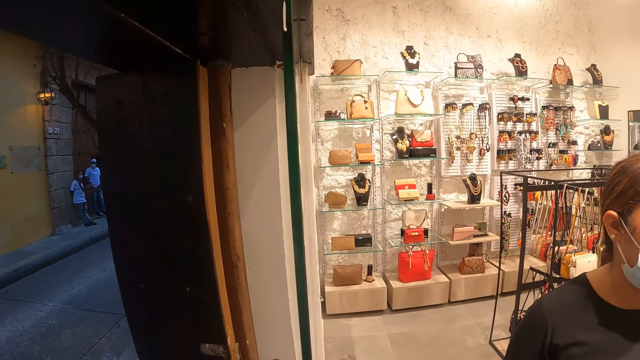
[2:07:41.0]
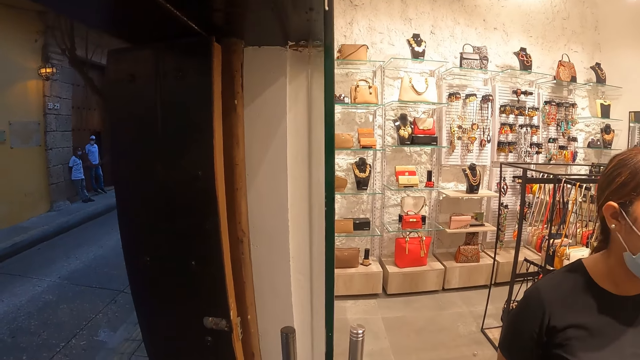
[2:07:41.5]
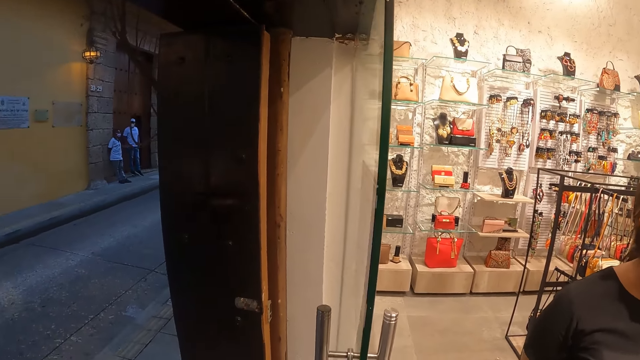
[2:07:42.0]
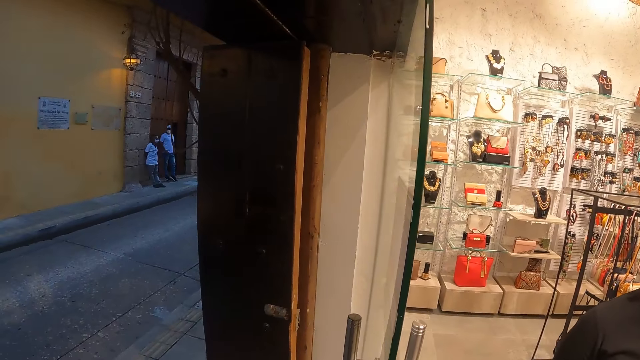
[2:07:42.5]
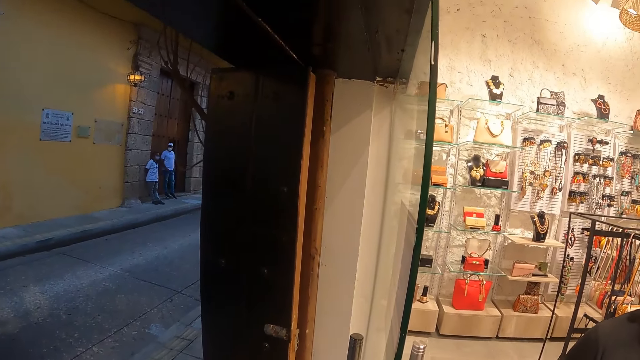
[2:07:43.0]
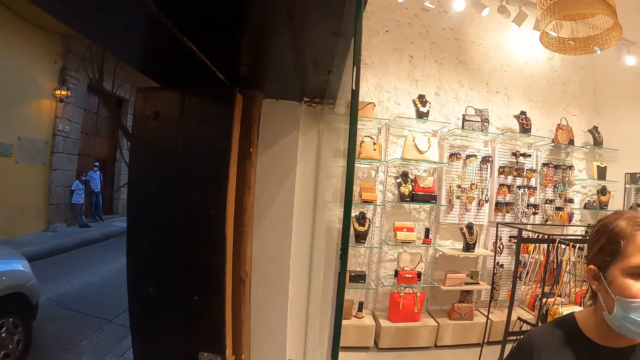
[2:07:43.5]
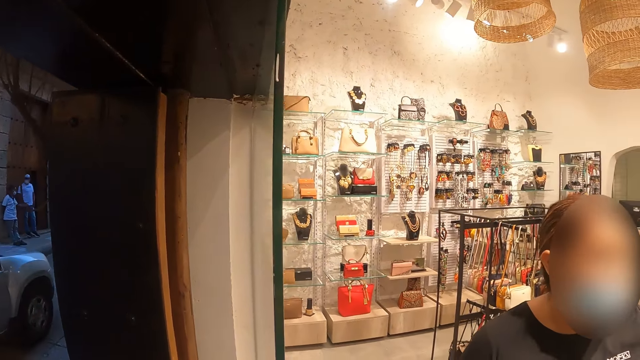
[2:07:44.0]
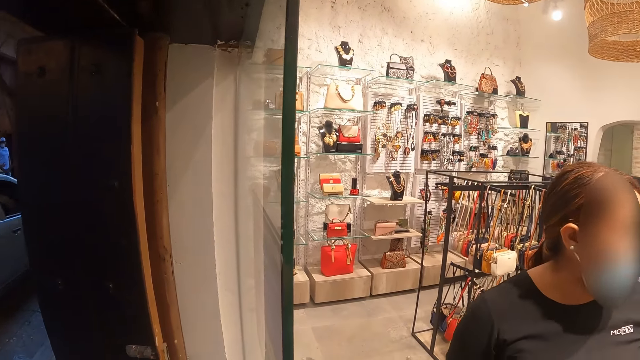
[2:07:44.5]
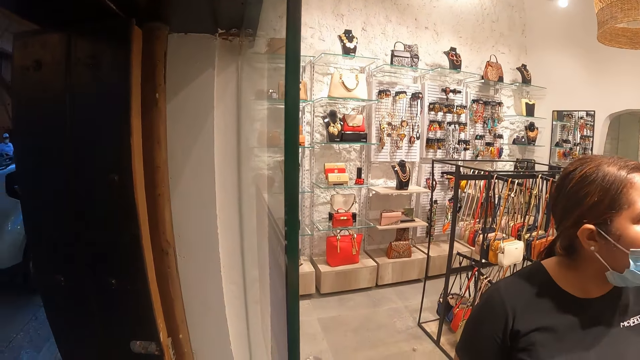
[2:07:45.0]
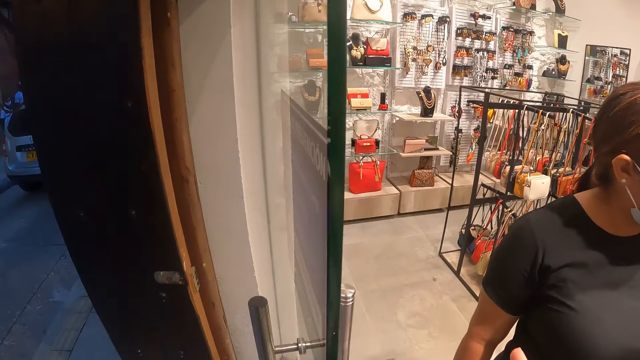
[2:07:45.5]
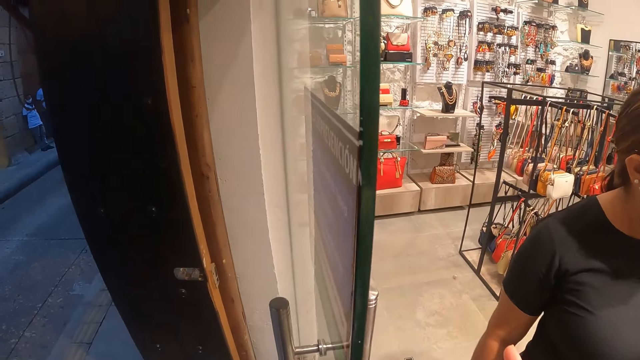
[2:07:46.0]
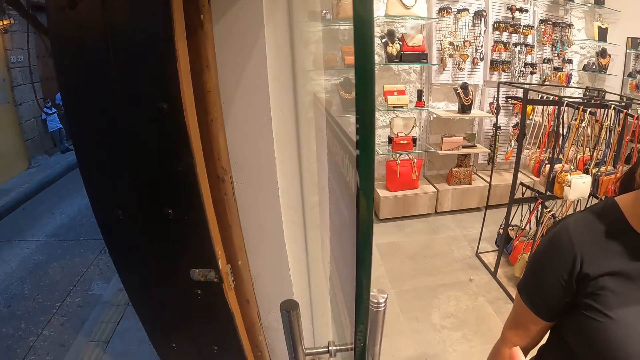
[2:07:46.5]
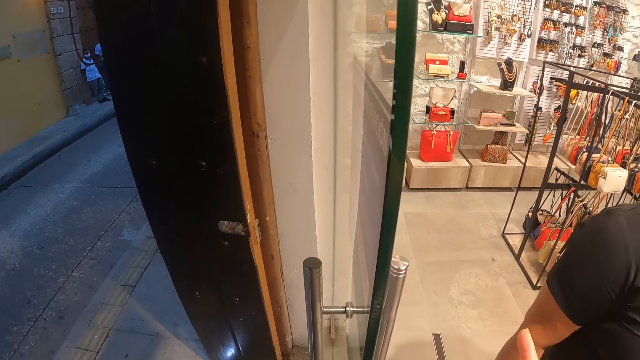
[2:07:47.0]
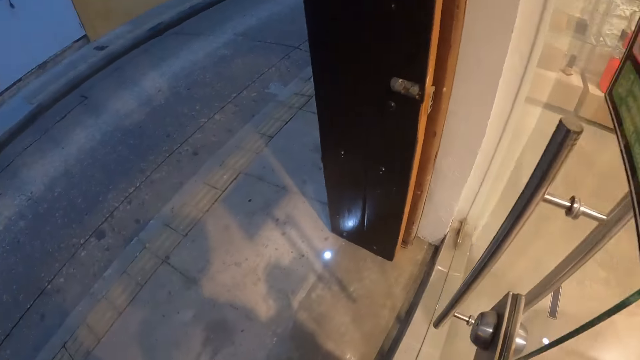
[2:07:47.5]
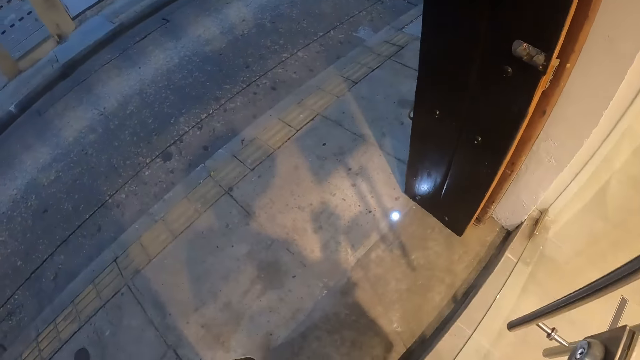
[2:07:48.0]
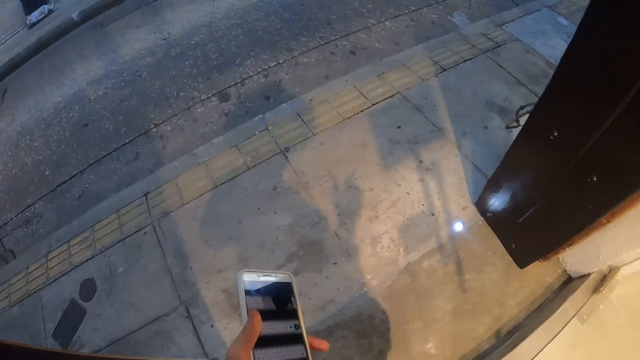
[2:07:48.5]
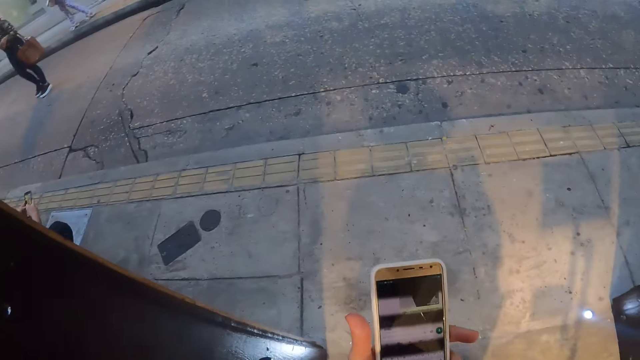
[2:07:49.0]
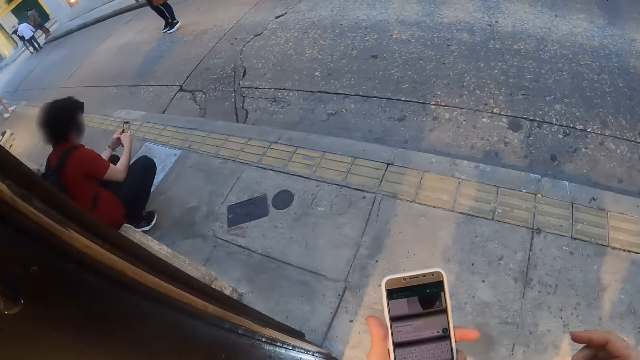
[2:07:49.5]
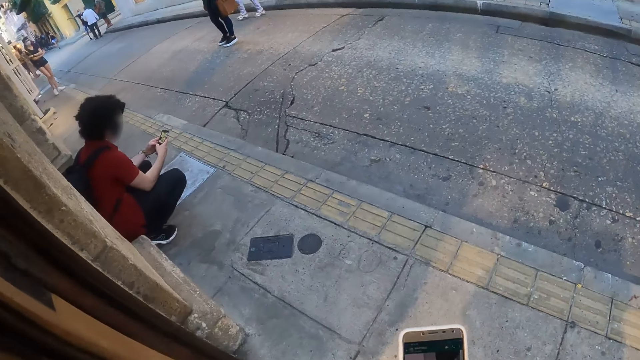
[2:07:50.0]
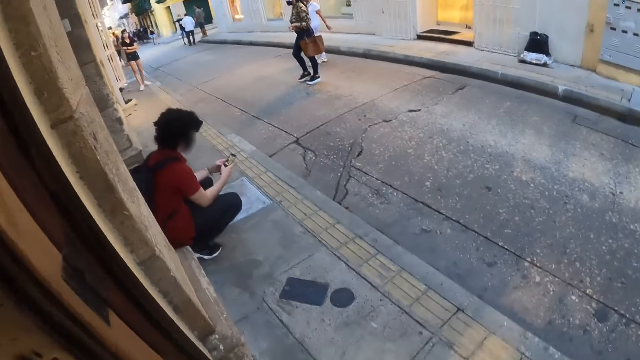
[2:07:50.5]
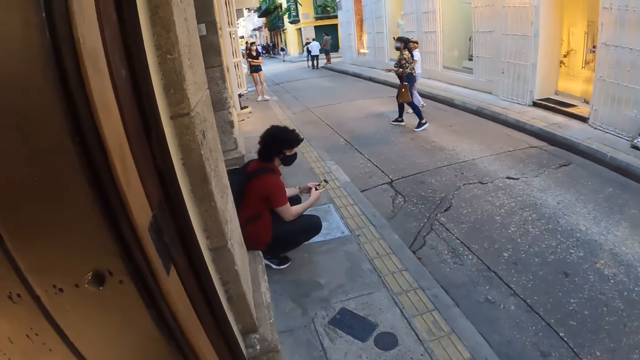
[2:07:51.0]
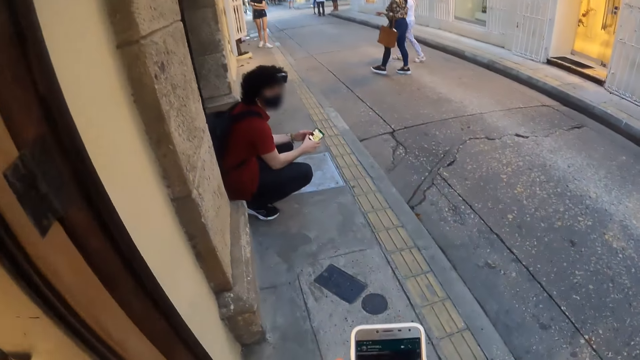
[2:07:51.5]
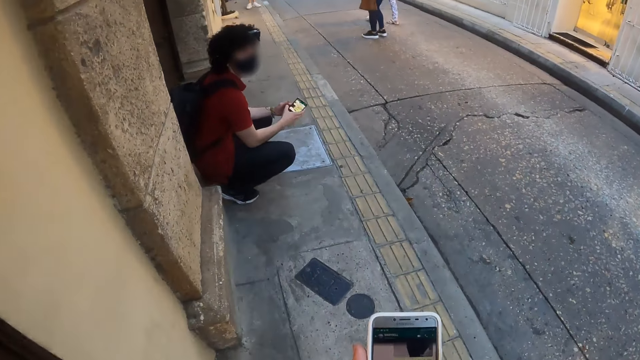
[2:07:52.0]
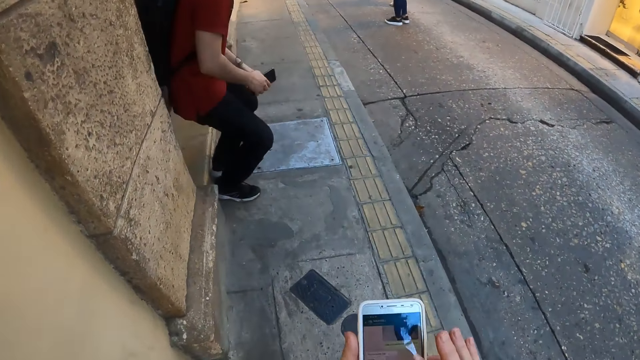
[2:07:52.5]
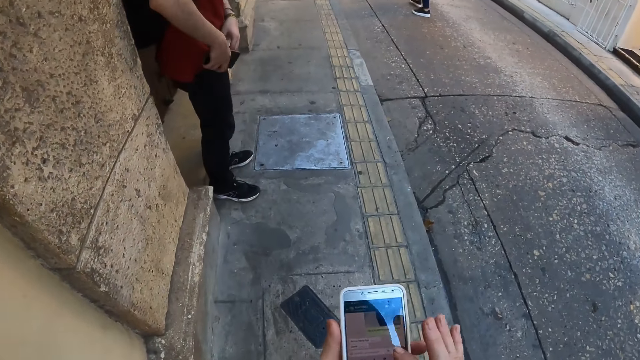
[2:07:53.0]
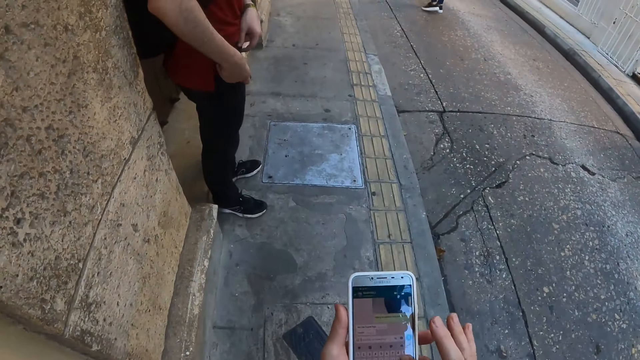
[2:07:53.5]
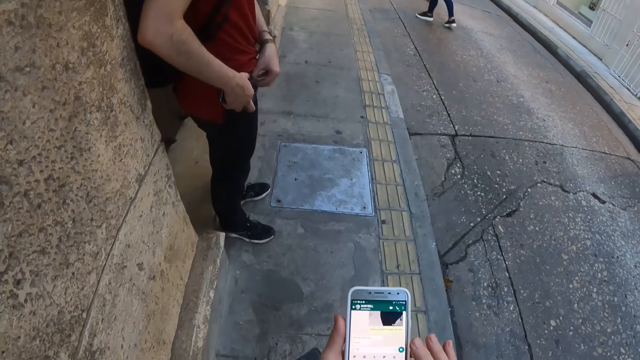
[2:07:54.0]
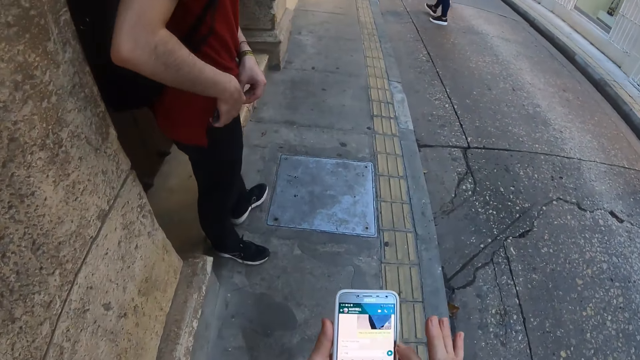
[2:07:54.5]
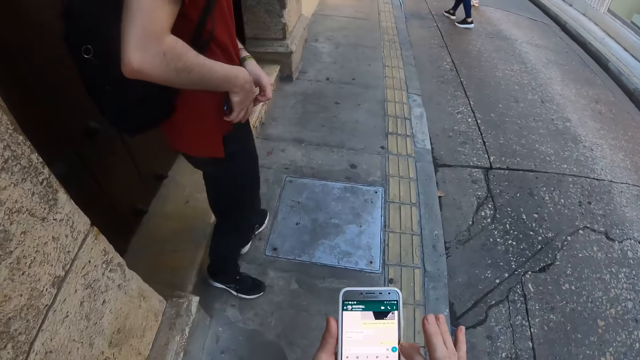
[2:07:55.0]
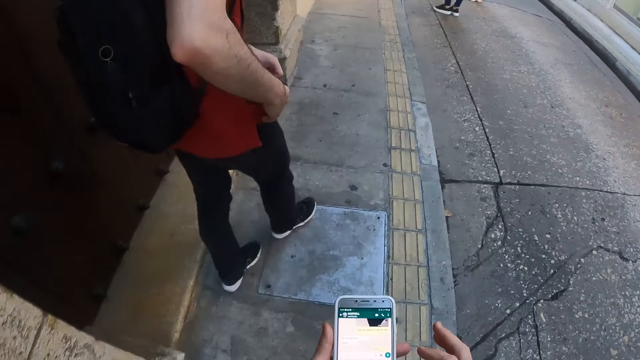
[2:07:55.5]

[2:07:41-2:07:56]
The camera wearer interacts with the woman. They scroll the phone. They walk on the streets. They type on the phone.

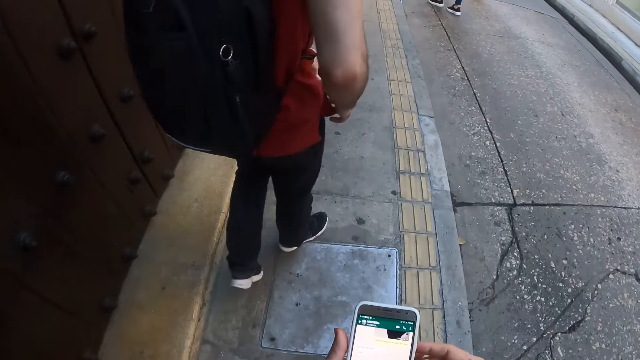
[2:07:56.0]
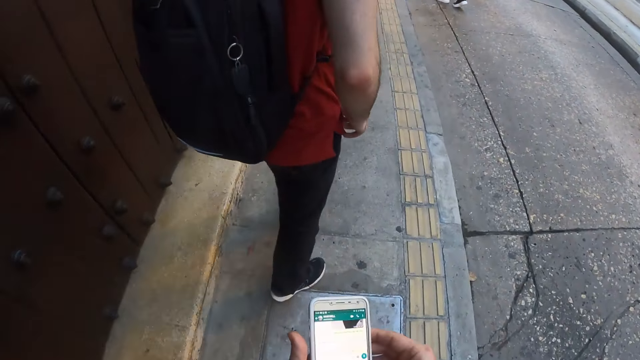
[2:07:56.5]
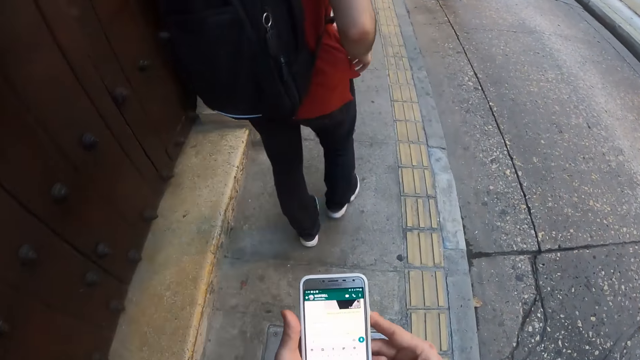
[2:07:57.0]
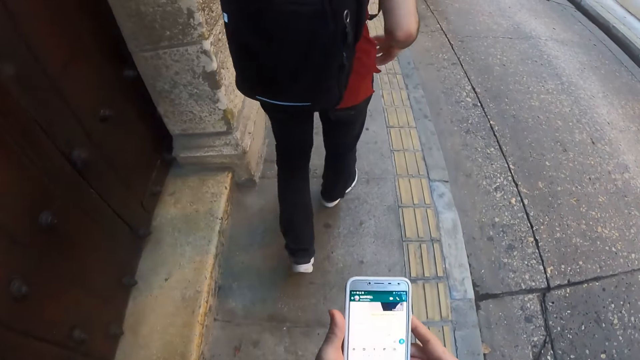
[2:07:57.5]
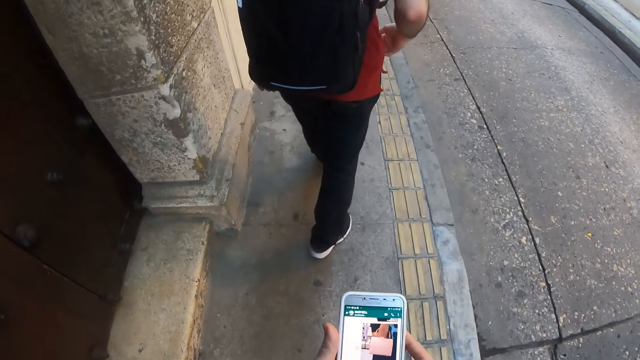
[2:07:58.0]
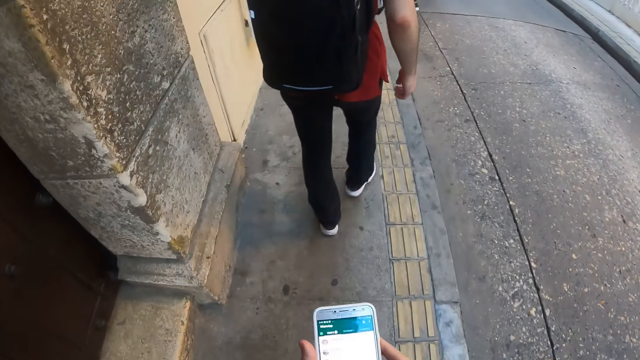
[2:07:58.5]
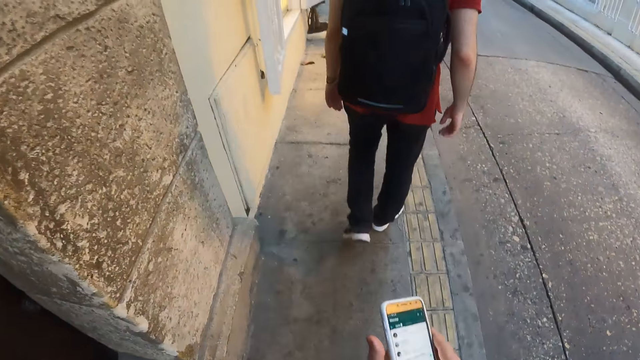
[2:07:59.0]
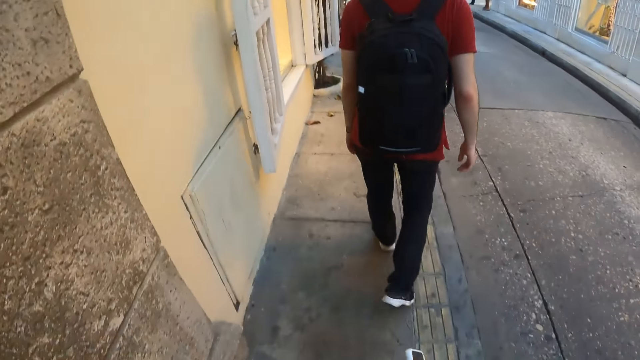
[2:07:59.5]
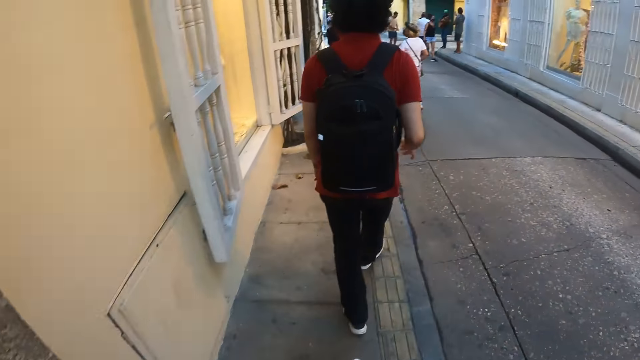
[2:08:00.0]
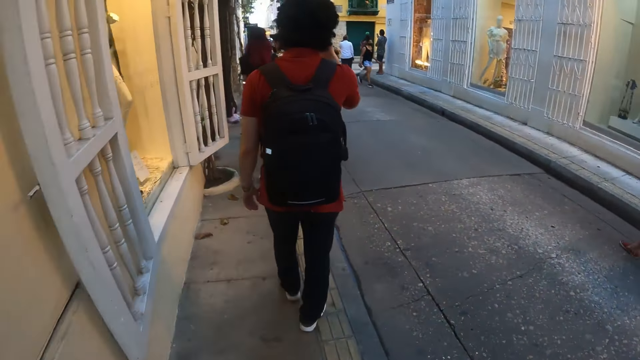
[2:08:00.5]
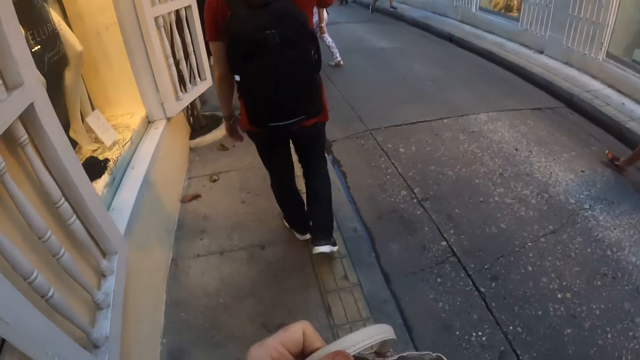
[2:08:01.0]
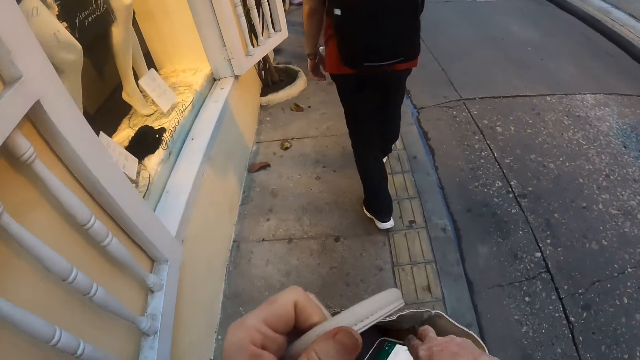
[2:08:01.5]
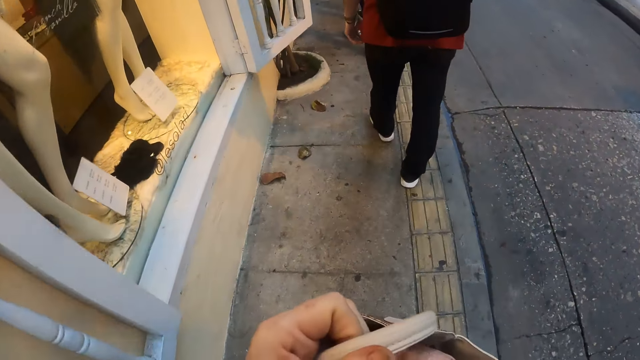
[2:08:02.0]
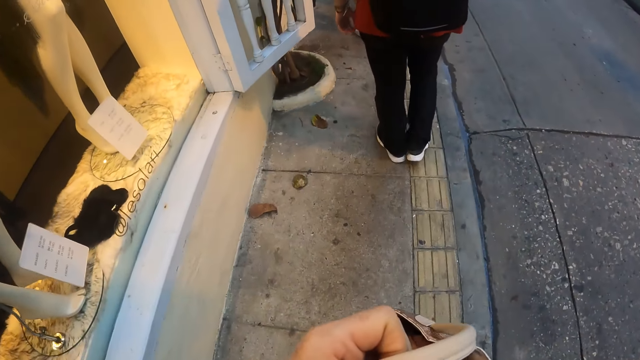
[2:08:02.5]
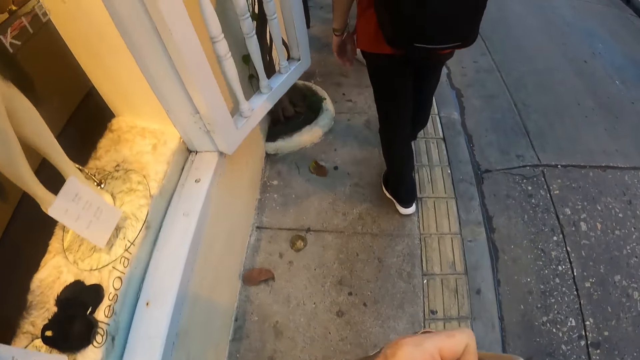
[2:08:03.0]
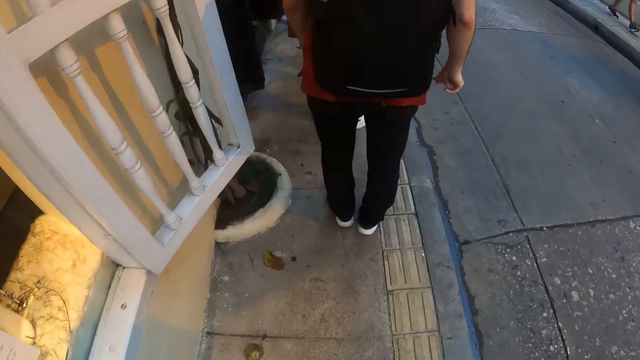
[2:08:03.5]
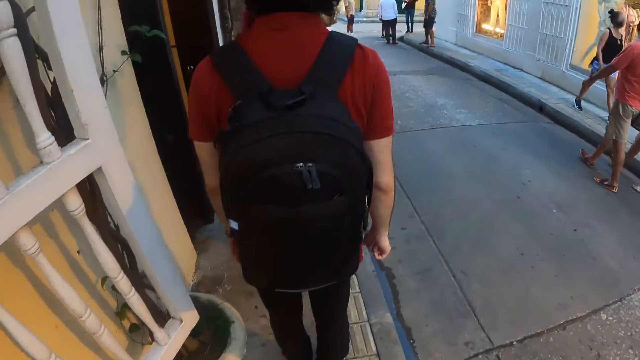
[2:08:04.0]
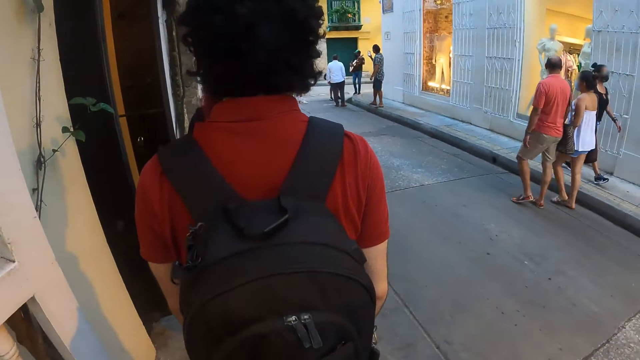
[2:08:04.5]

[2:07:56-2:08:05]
The camera wearer walks on the streets. They put the phone in the bag. They walk on the streets.
